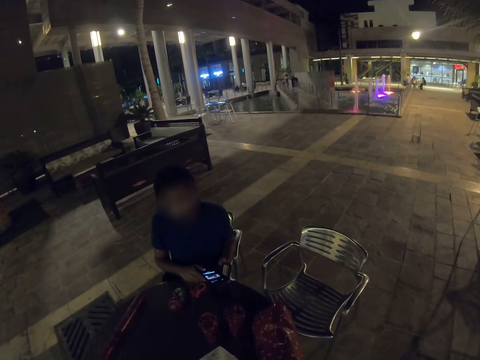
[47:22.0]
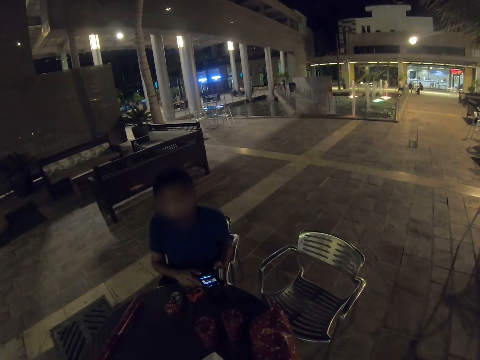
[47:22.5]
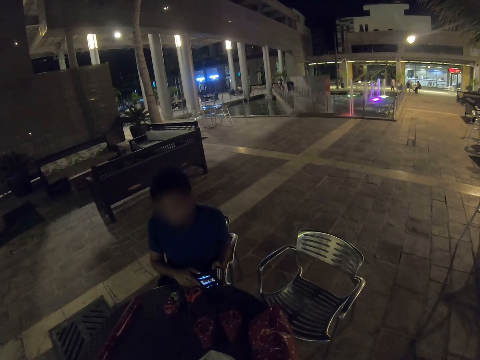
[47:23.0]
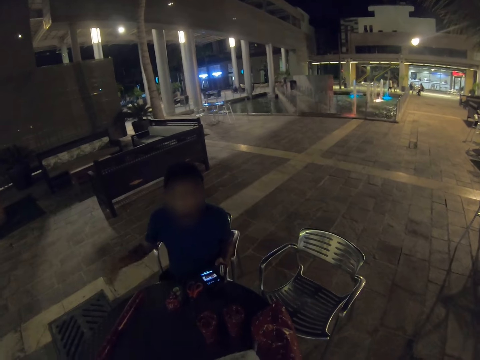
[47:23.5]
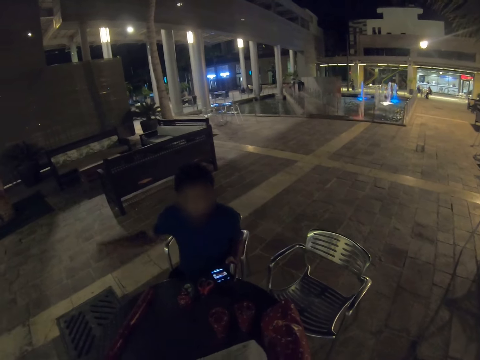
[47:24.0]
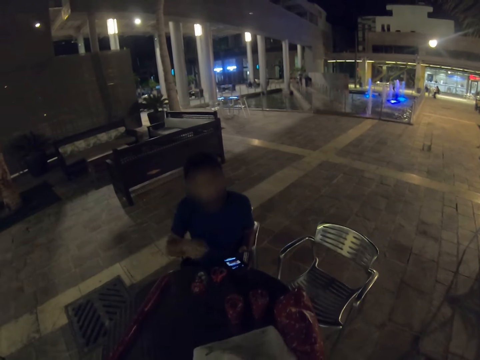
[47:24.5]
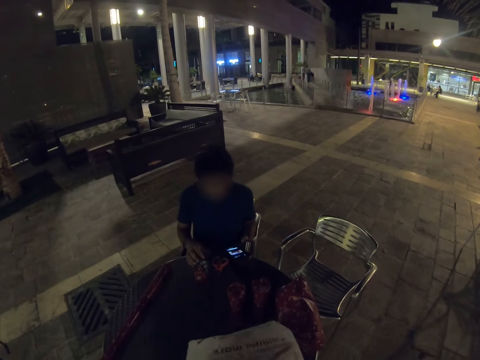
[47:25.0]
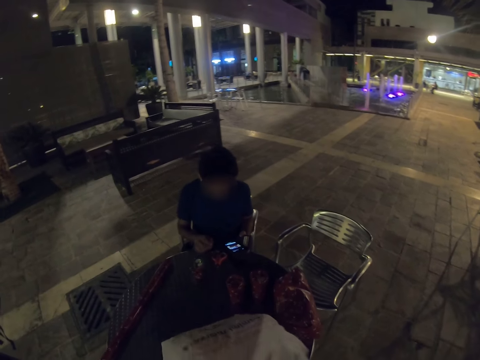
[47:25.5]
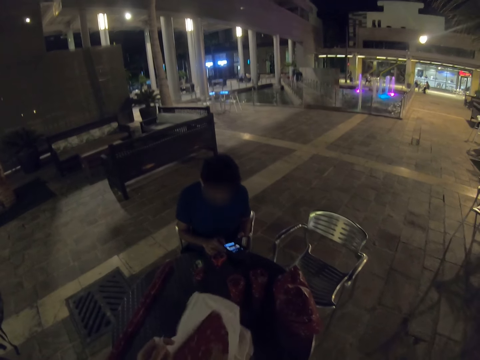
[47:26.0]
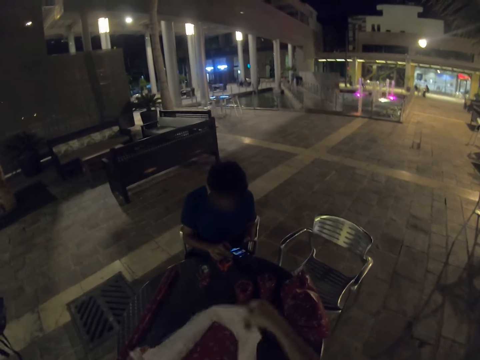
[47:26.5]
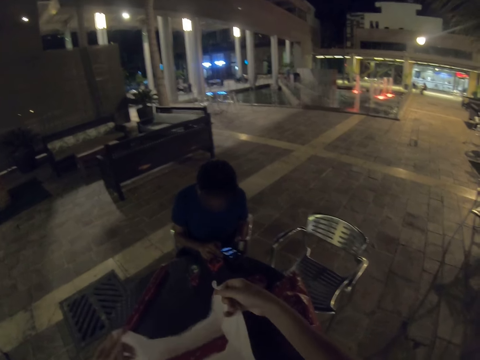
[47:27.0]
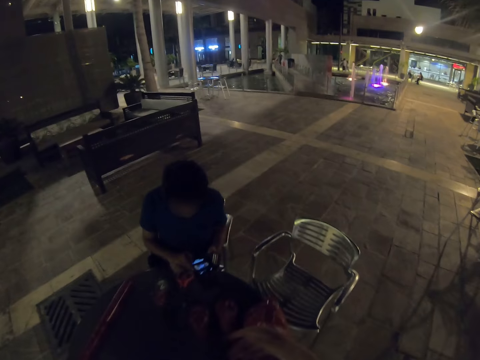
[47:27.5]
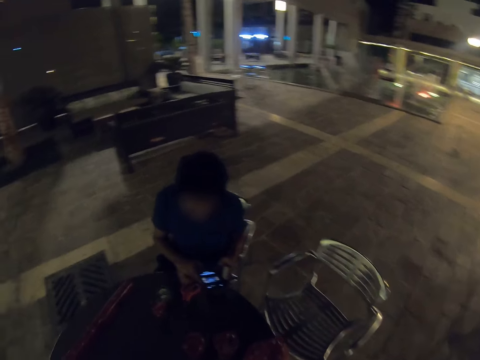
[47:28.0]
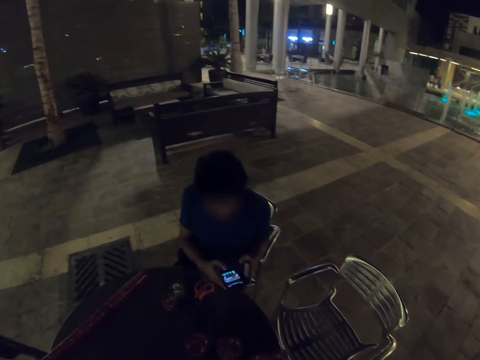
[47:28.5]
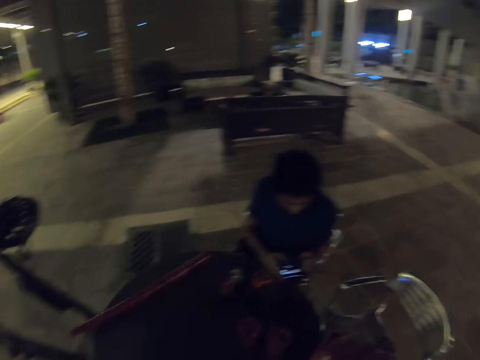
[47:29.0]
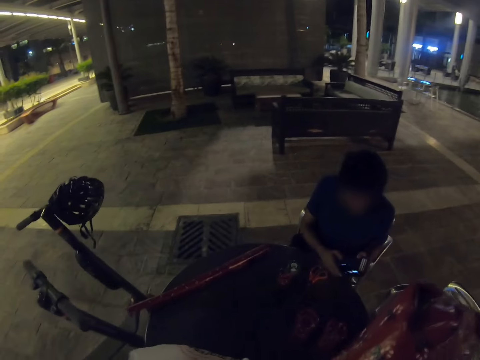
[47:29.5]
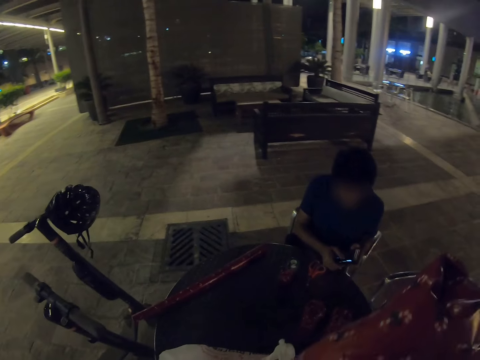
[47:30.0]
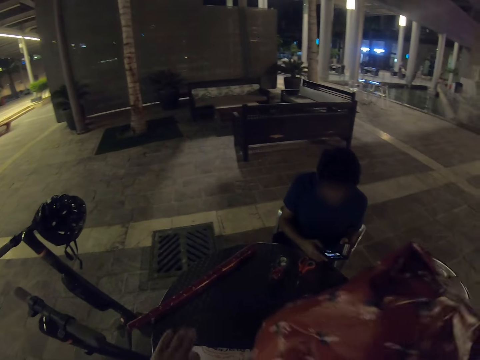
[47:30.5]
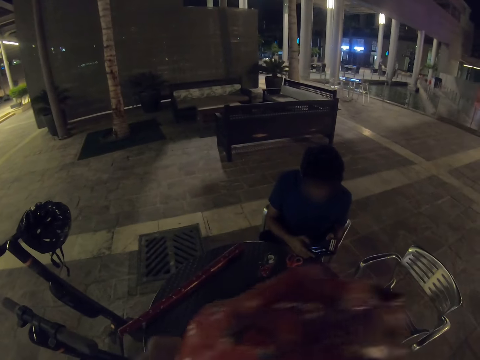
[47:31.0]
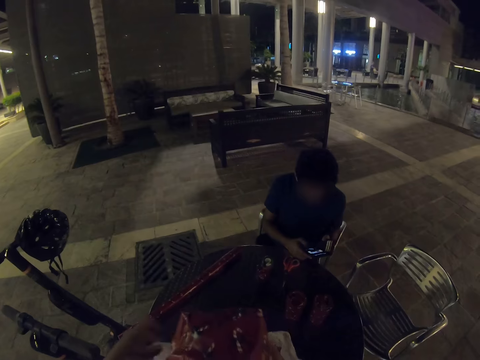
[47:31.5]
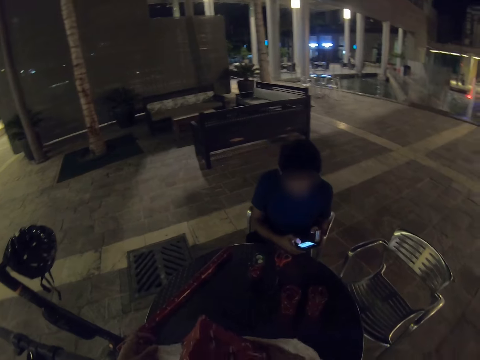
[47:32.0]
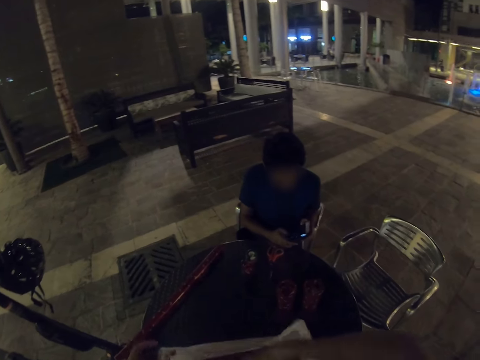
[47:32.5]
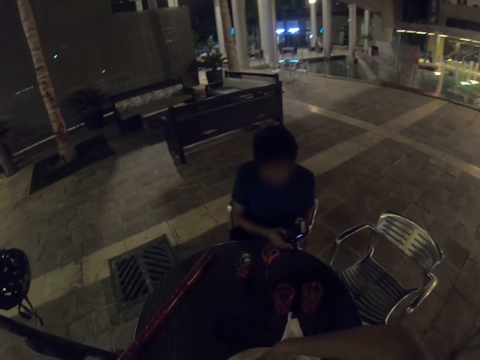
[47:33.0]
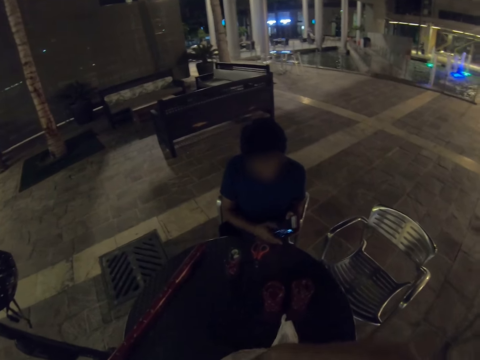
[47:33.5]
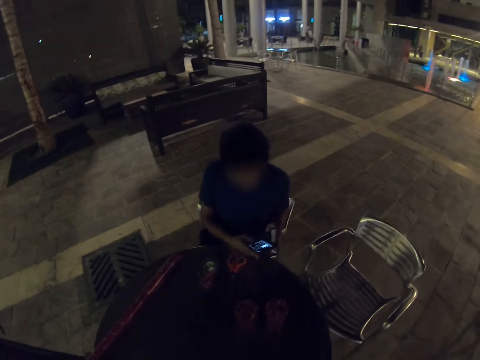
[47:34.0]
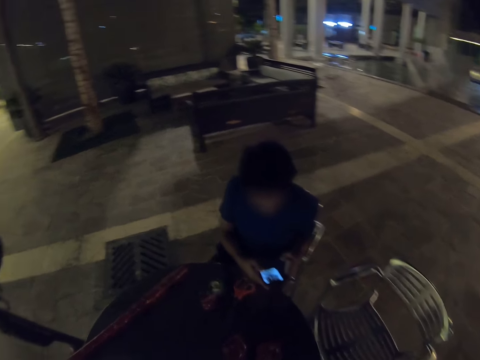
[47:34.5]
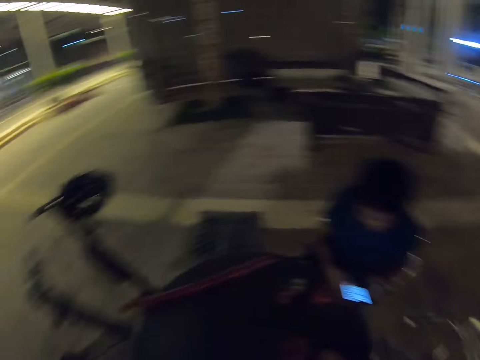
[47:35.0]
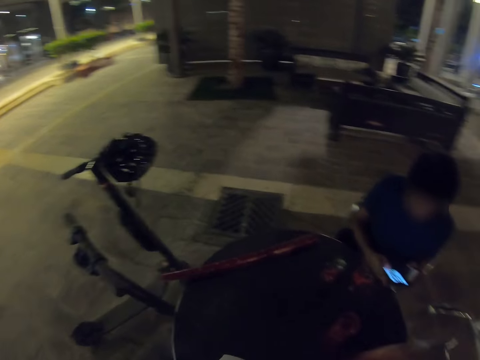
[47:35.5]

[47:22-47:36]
A person uses a gesture sign. The person moves a hand. The camera wearer places the plastic bag on the table. The person drags the crumpled wrapping paper on the table. The person looks through the phone. The camera wearer puts the gift in the shopping bag. The person scrolls the phone. The camera wearer holds the item. They place the gift in the plastic bag.

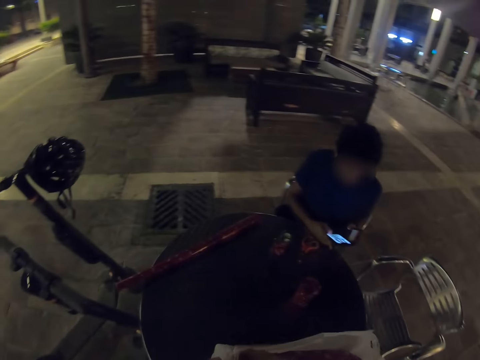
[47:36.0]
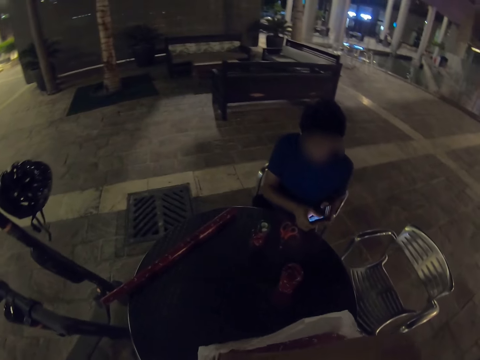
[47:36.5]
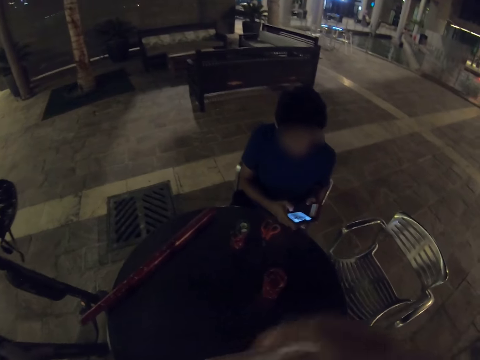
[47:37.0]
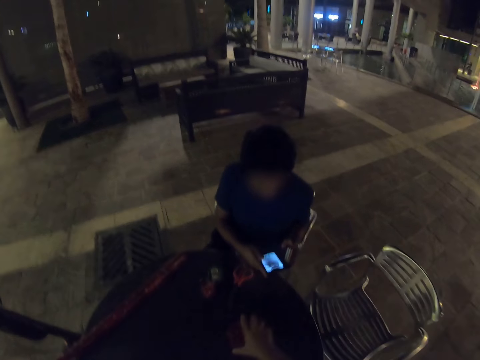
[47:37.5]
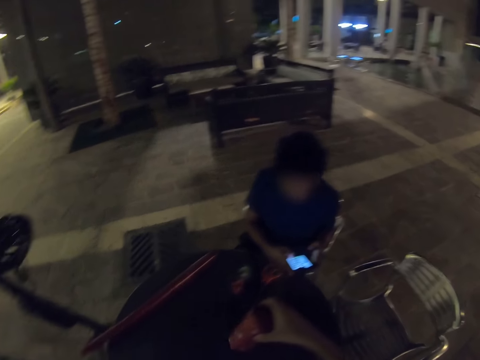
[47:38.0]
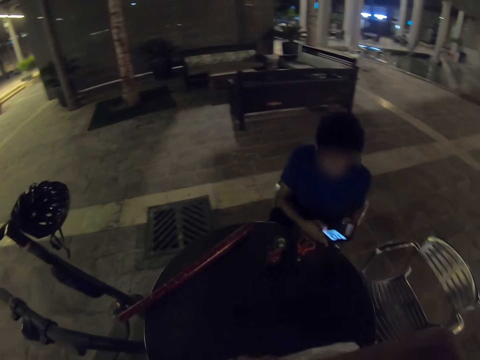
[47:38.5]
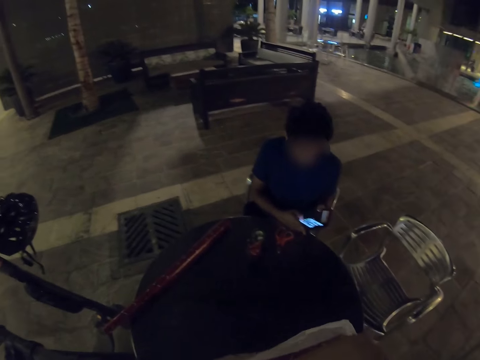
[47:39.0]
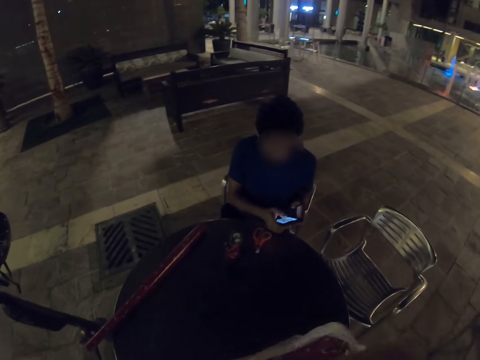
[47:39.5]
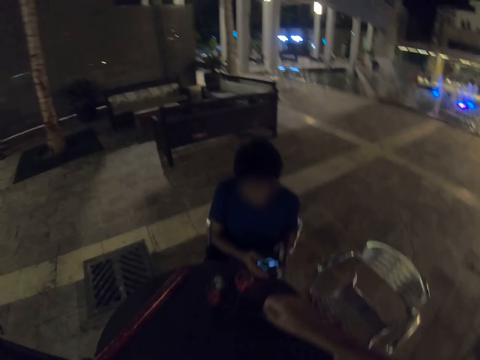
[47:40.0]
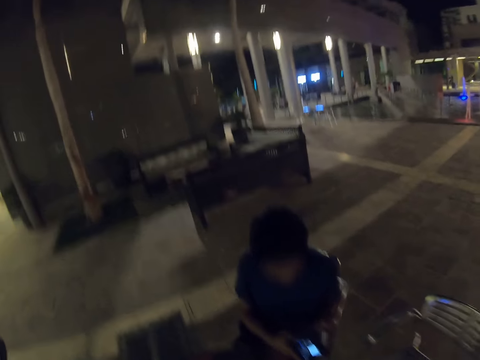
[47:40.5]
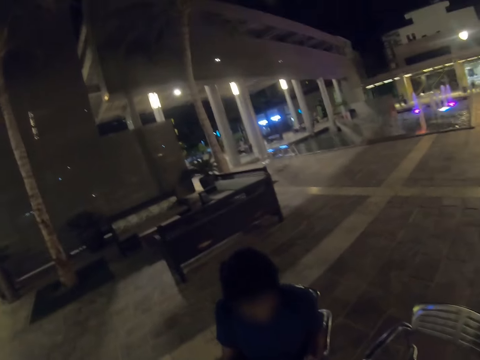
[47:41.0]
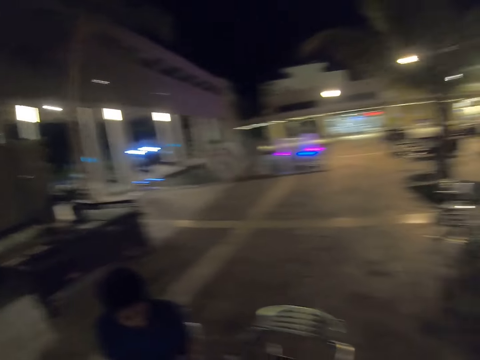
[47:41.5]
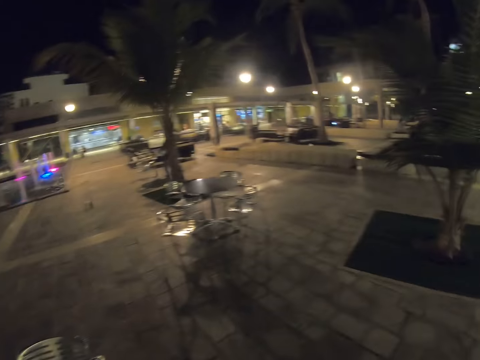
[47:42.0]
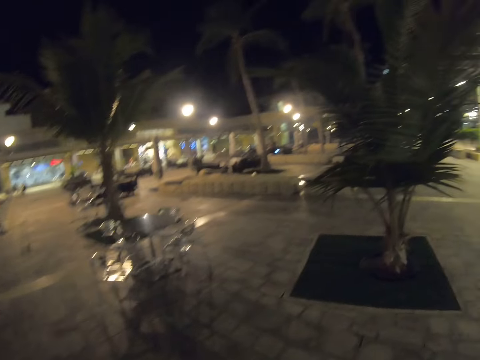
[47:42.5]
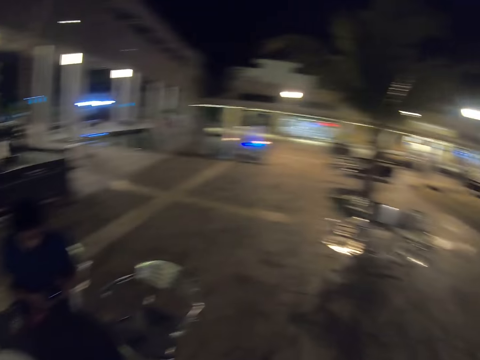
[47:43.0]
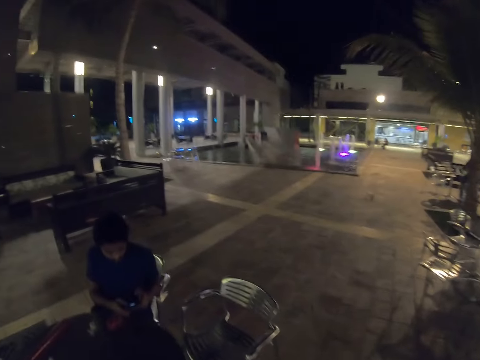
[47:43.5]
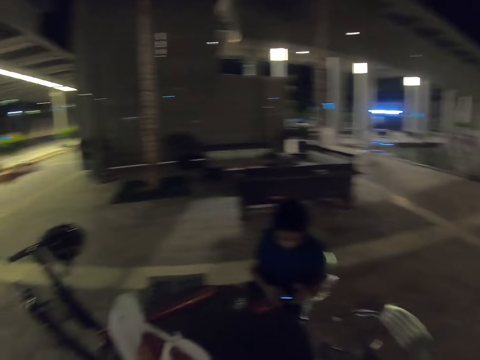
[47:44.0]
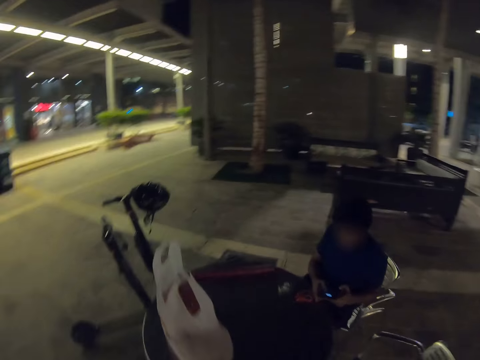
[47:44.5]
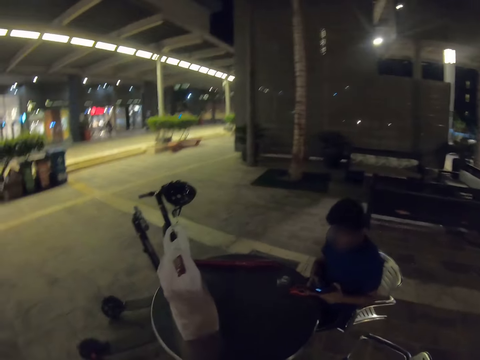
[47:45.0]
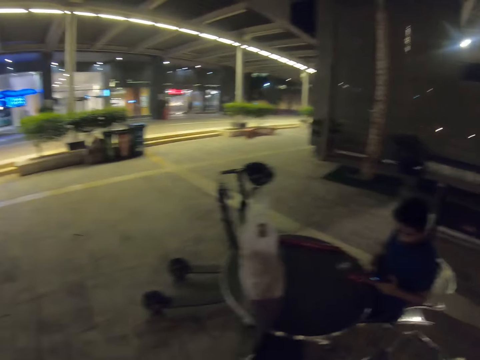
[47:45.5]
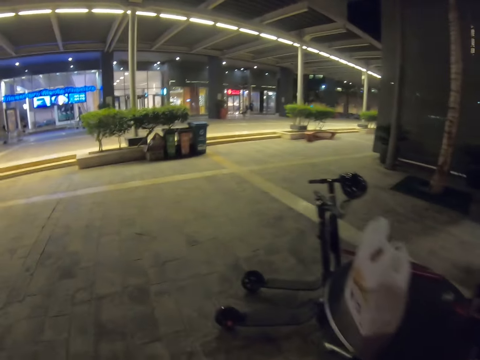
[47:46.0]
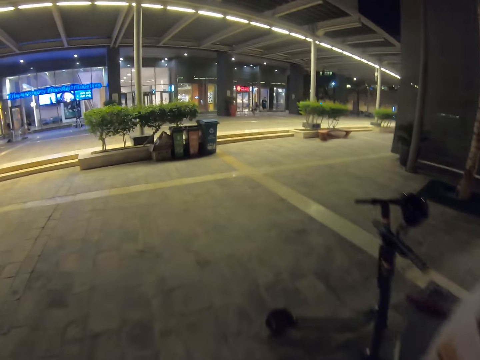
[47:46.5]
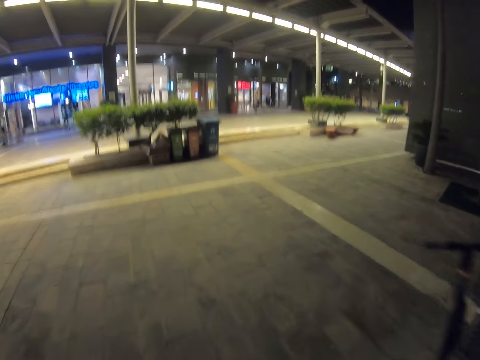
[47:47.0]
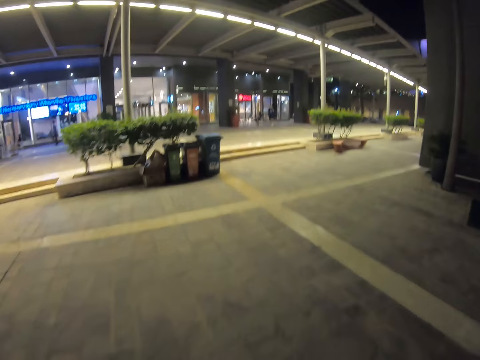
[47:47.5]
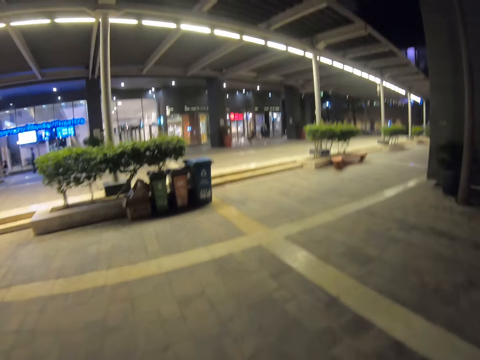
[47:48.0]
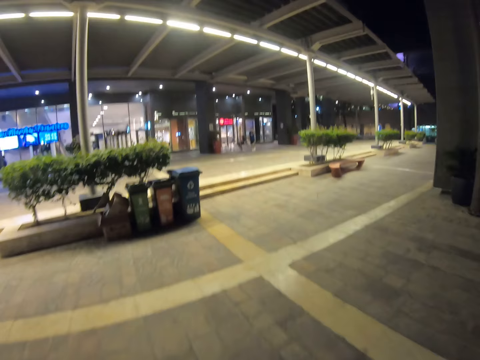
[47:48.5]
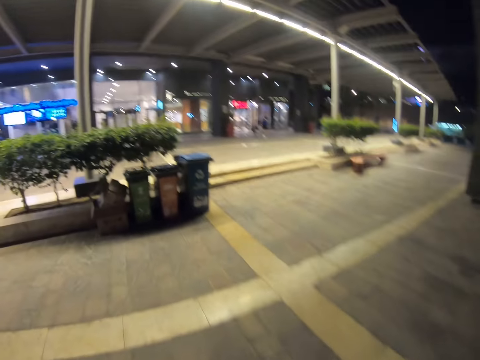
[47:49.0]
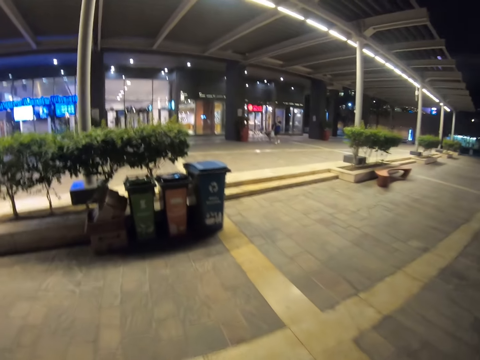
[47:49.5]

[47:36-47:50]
A person scrolls the phone. The camera wearer picks the gift from the table, moves their hands, and places the gift in the plastic bag. The person scrolls the phone. The camera wearer looks around the parking lot. They walk at the parking lot.
